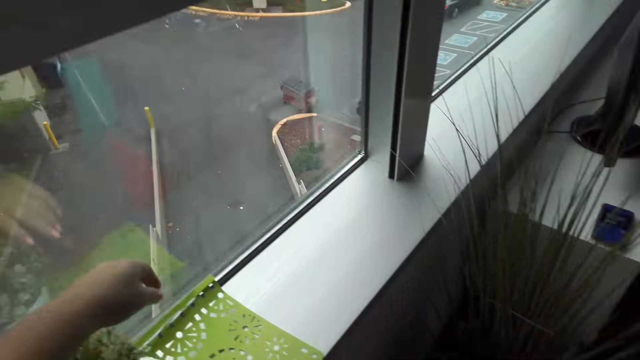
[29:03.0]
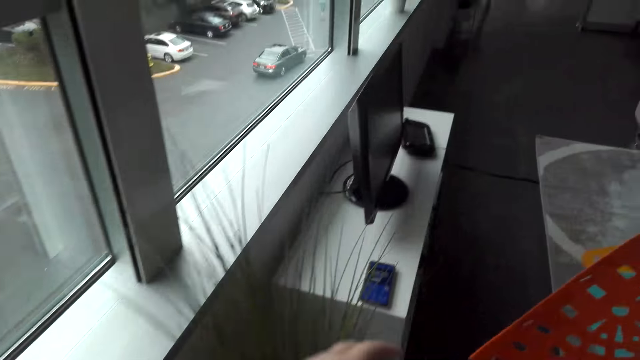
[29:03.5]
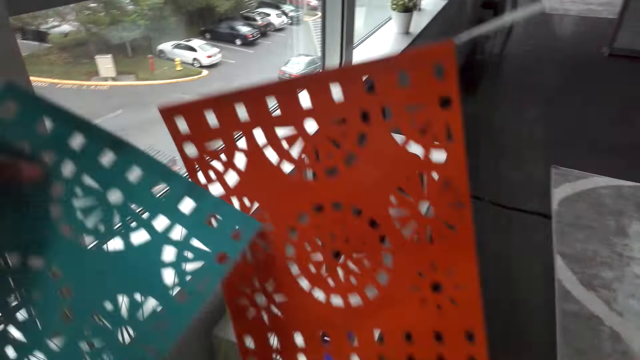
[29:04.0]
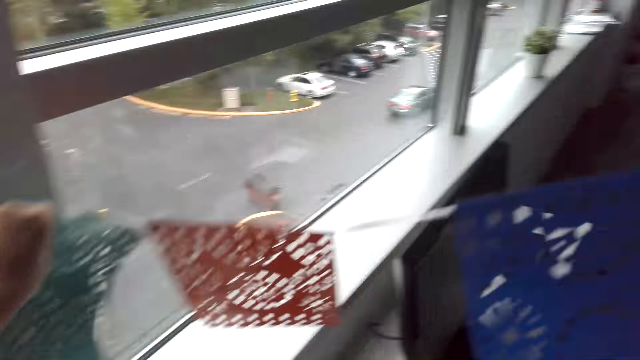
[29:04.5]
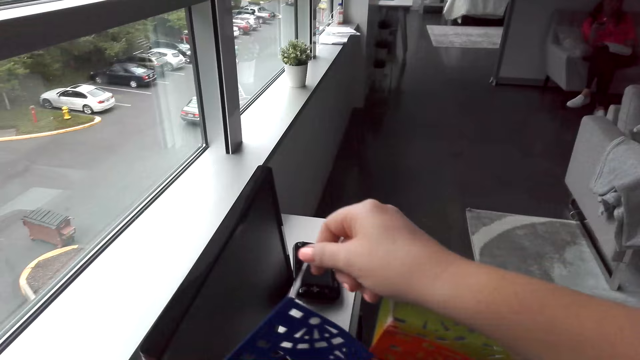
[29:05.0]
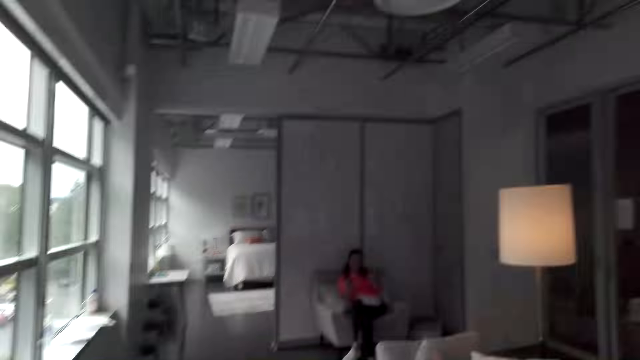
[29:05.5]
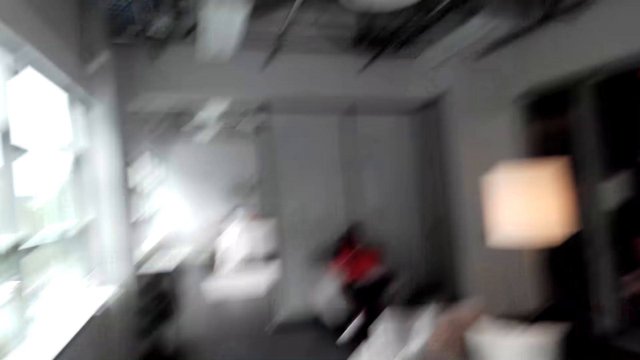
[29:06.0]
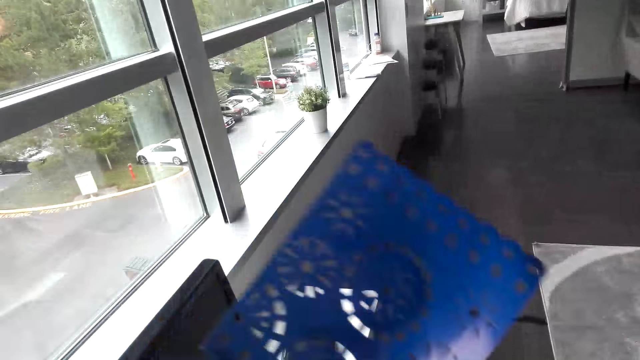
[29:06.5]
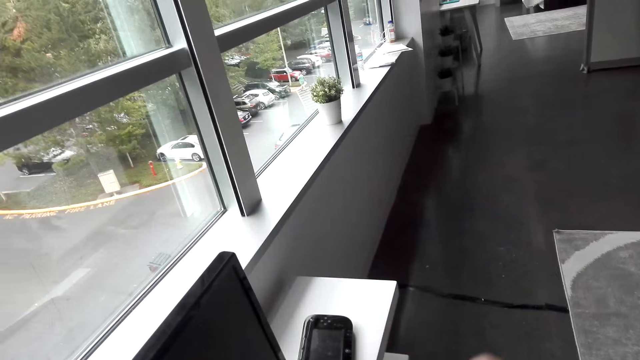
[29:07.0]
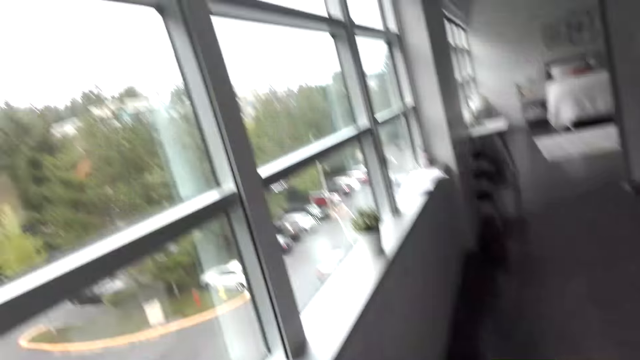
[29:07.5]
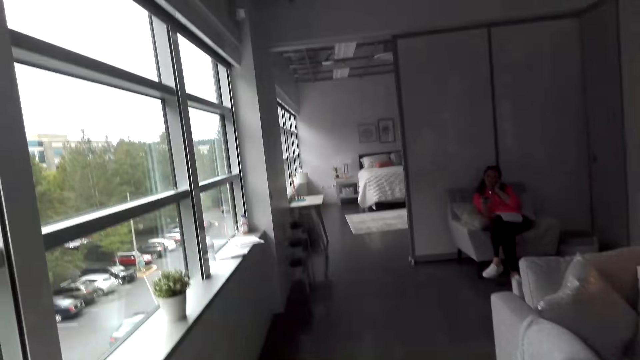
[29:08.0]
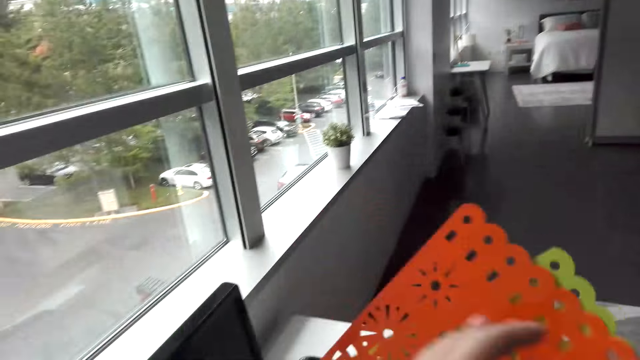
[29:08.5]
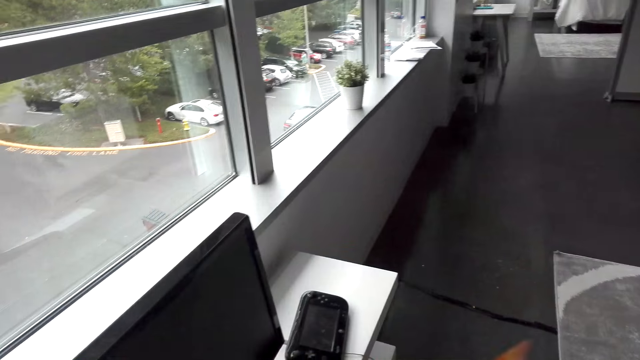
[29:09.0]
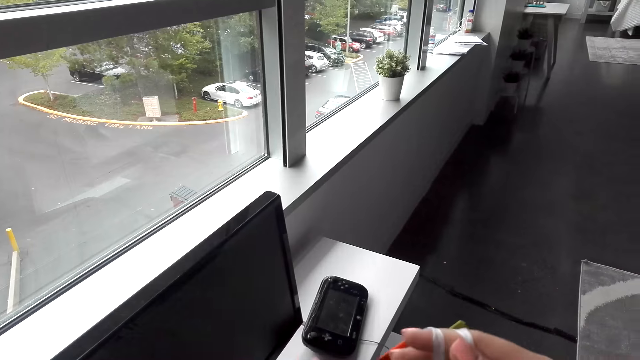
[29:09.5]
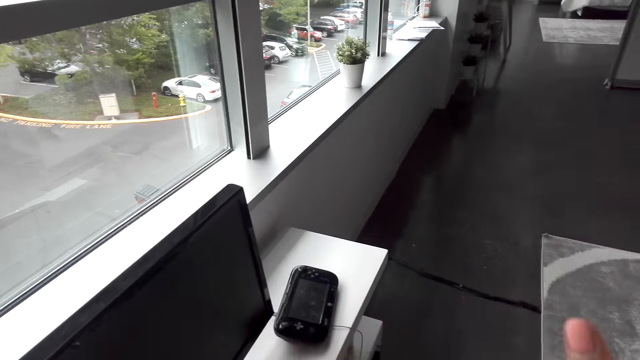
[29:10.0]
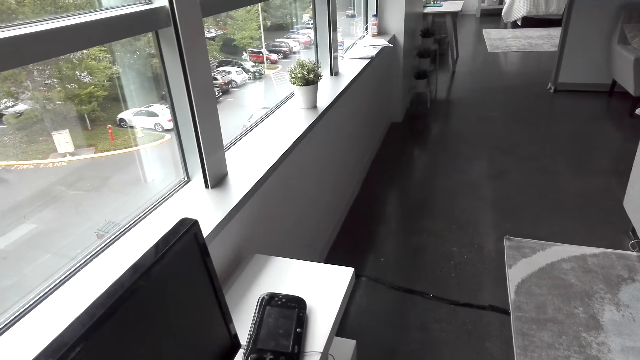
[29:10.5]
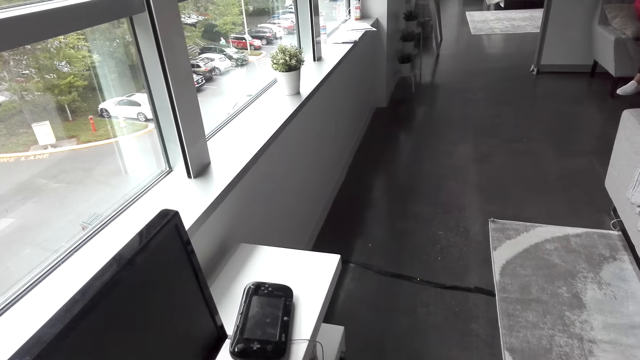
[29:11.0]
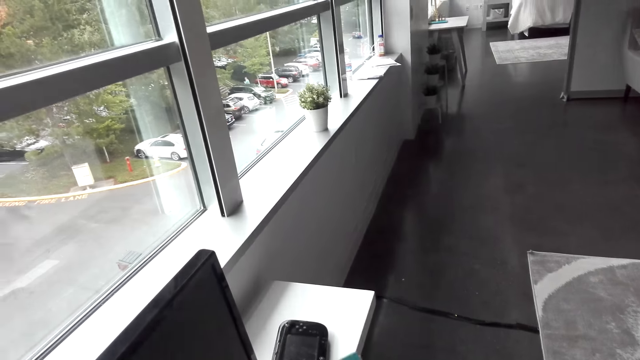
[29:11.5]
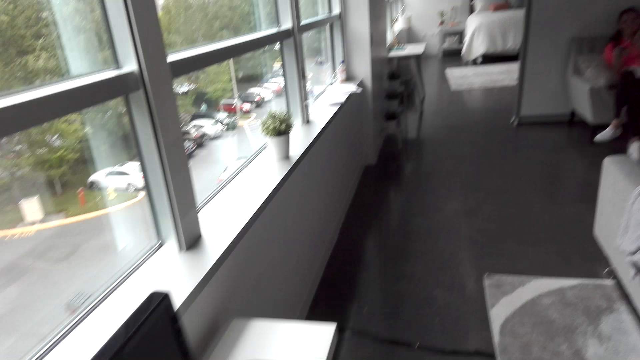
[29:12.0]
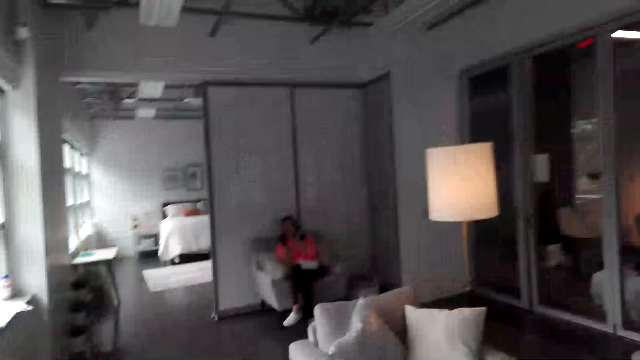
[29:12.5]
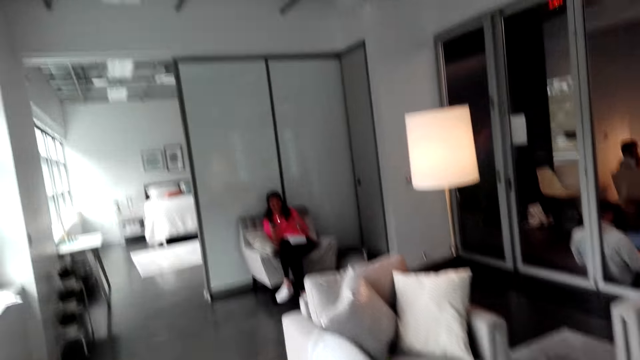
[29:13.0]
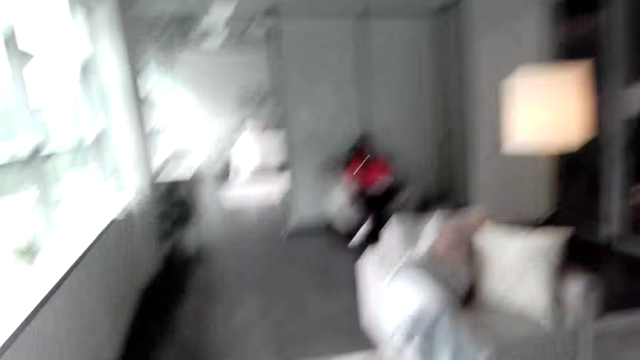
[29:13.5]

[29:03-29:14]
The camera wearer puts a decorating item on the window stool. They sort the decoration materials.

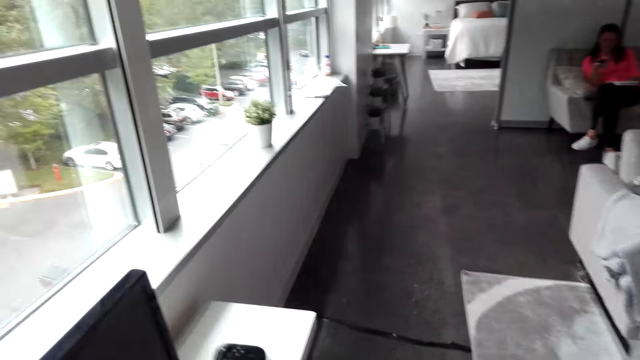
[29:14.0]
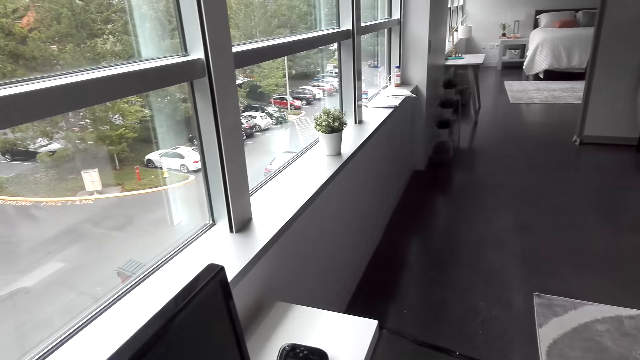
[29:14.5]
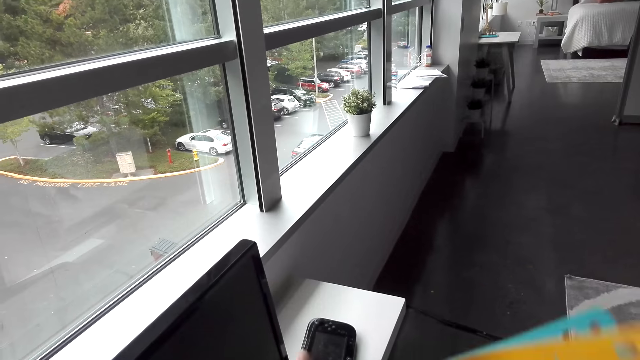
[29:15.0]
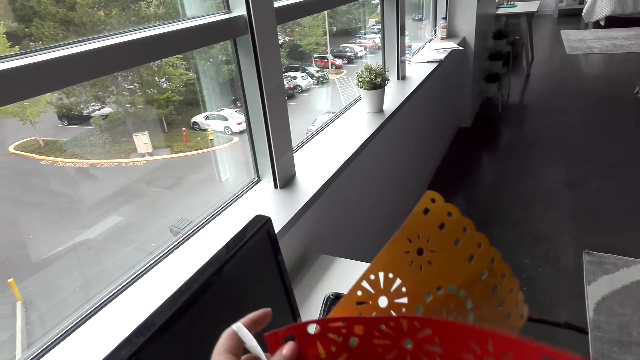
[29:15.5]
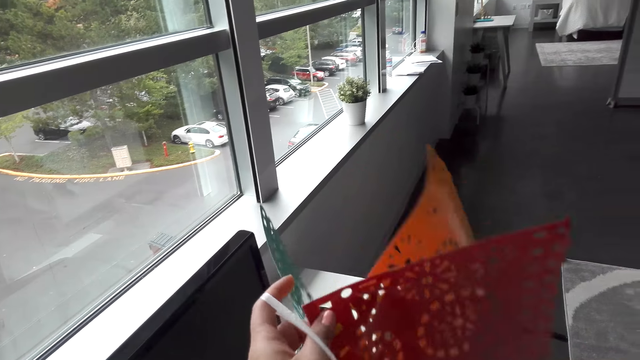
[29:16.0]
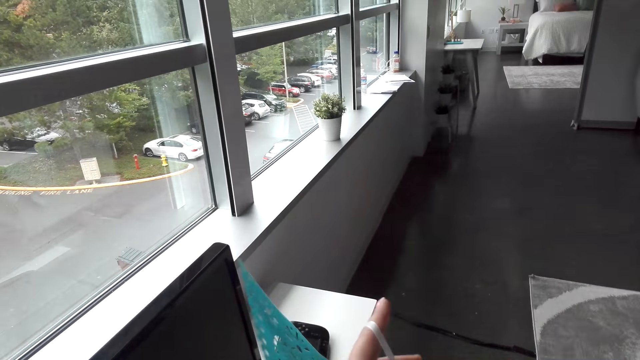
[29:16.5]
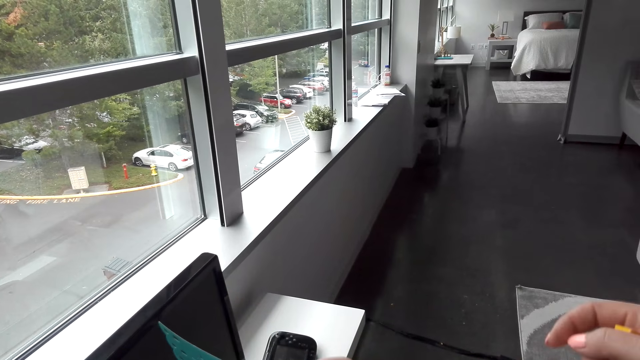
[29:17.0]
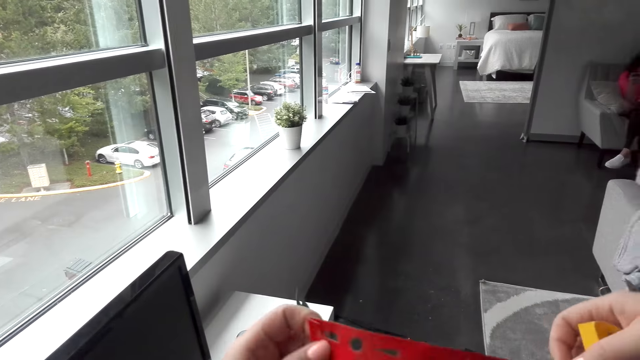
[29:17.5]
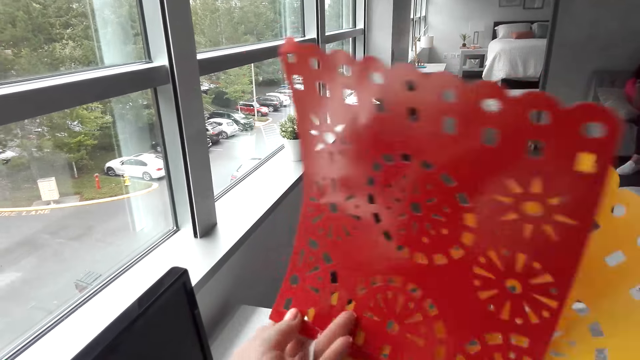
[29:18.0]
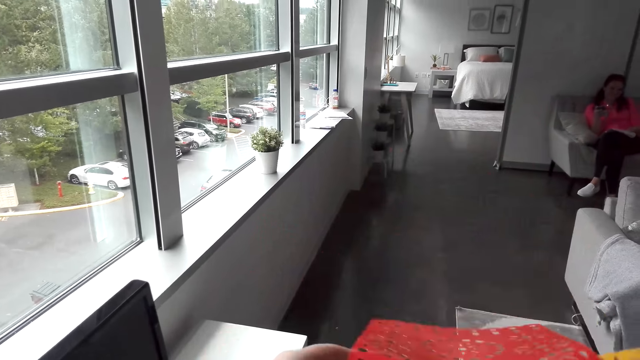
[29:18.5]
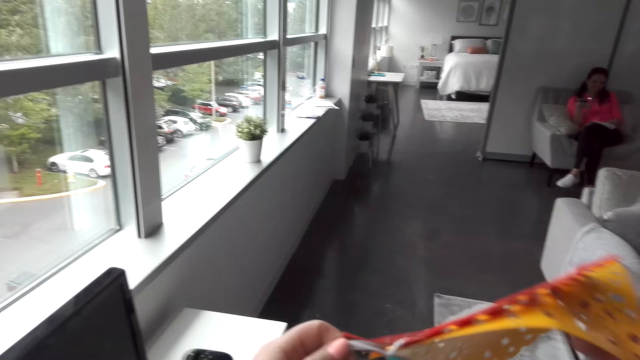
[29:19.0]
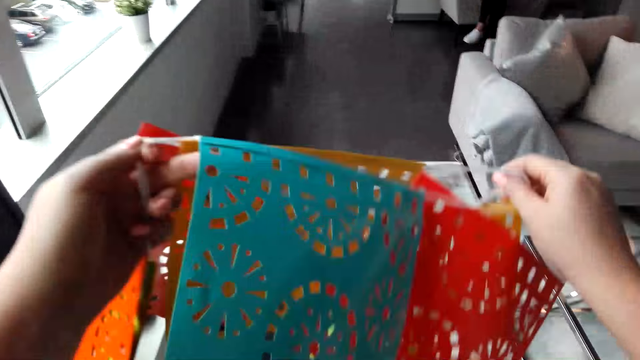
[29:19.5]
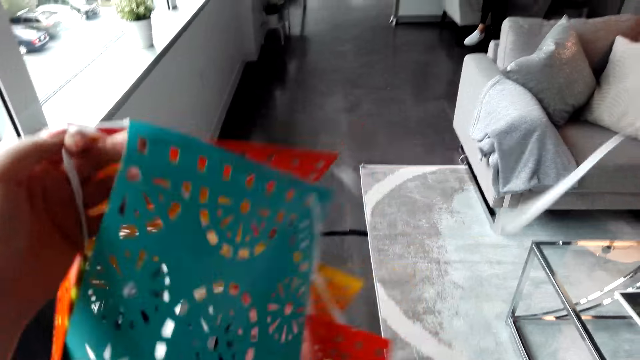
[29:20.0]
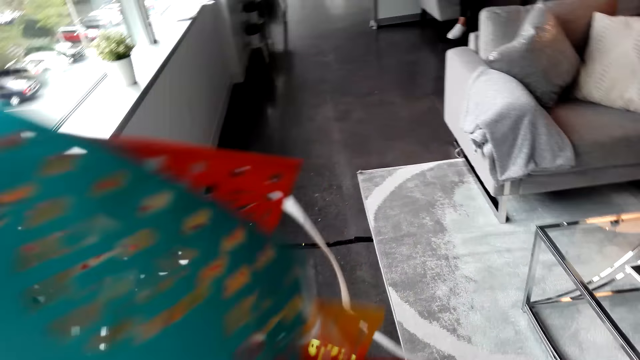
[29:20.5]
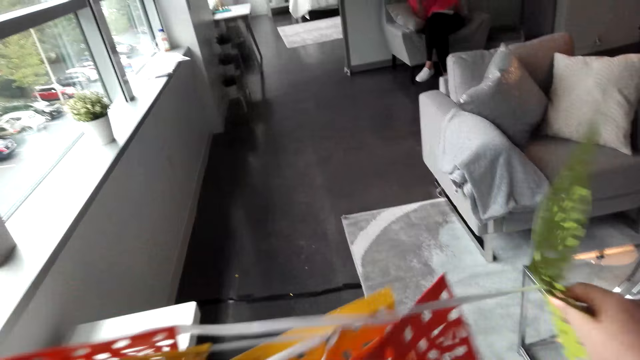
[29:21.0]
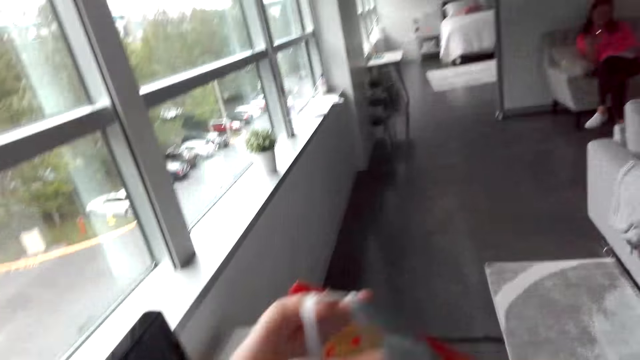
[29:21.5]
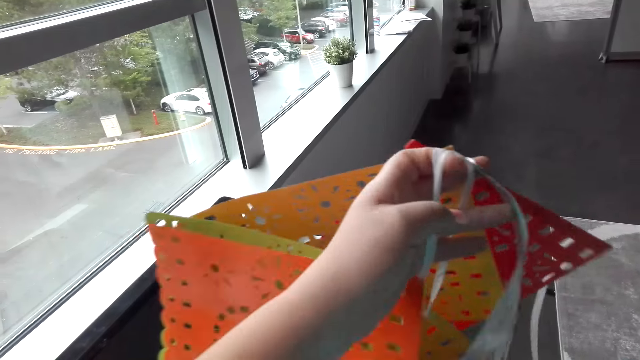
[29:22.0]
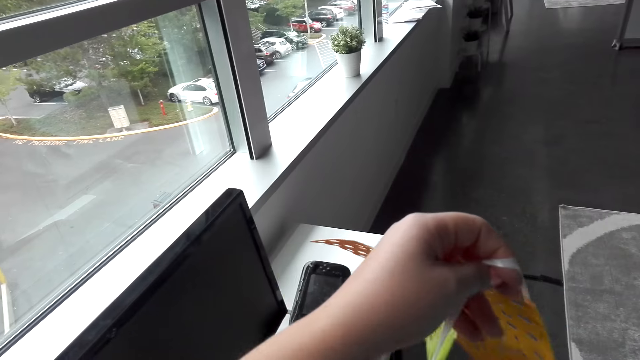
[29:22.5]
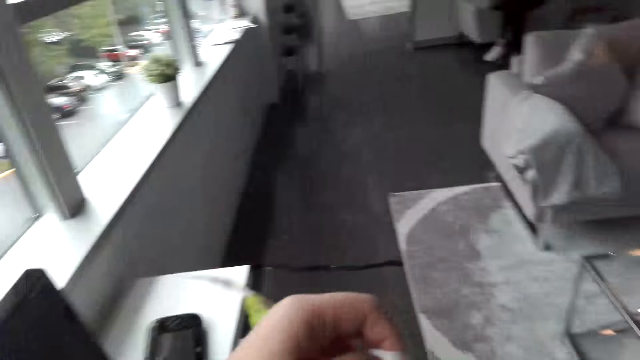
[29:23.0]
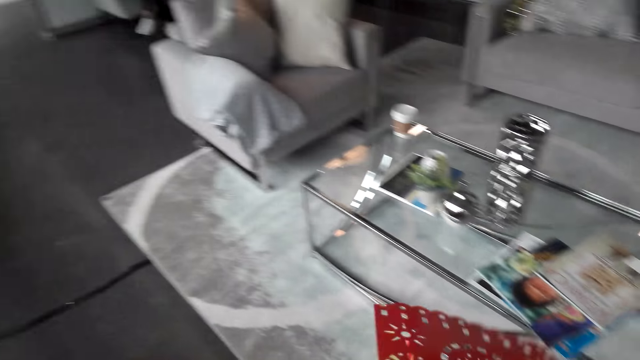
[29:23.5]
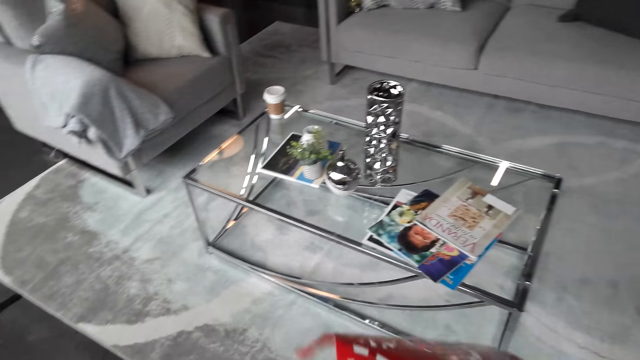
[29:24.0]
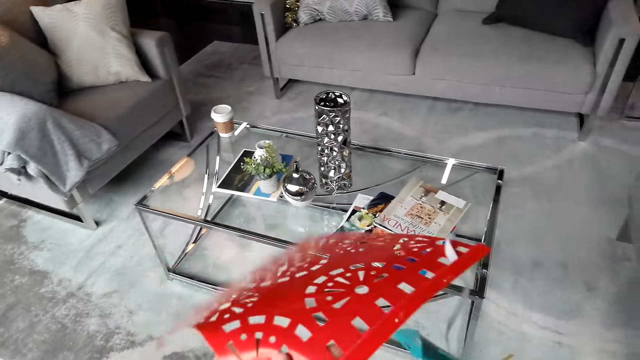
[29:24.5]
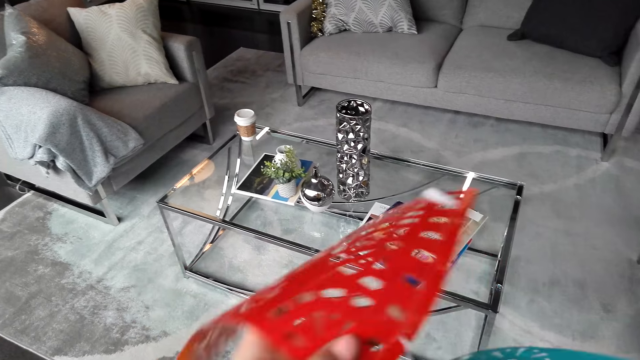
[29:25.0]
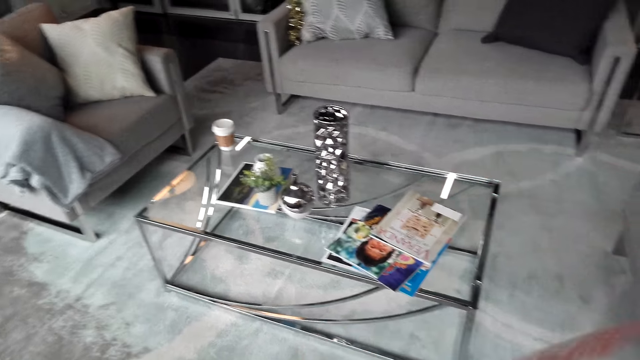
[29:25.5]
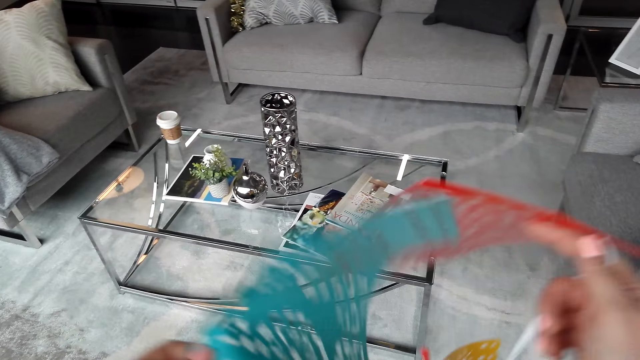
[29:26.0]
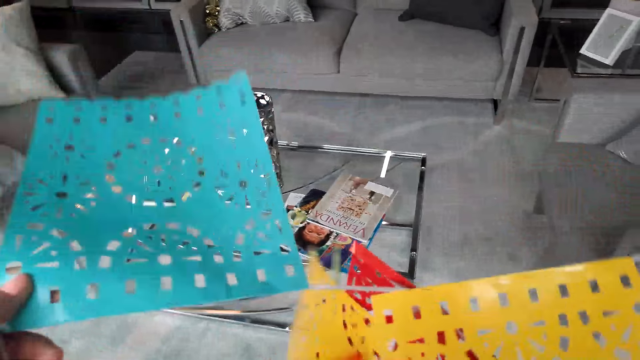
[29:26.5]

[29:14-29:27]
The camera wearer aligns a decorating item.
